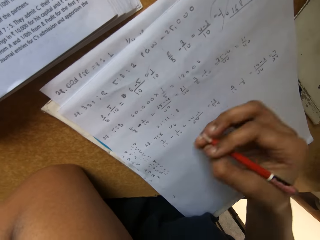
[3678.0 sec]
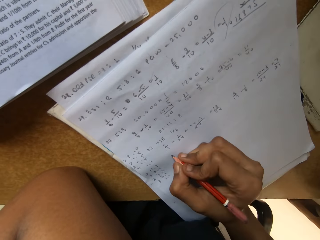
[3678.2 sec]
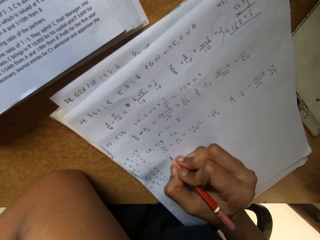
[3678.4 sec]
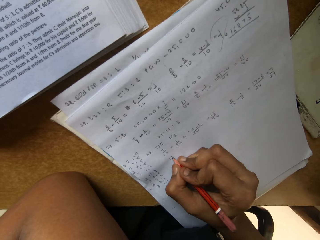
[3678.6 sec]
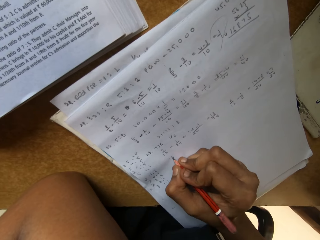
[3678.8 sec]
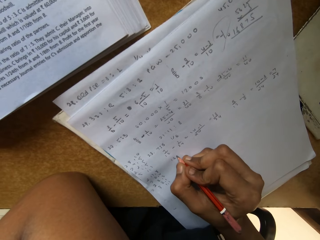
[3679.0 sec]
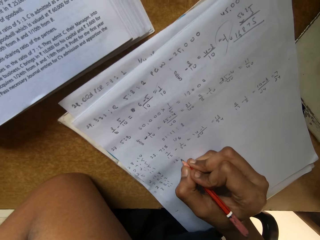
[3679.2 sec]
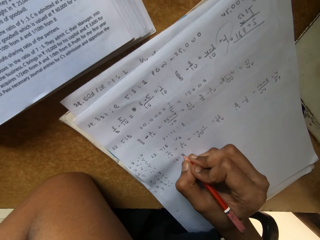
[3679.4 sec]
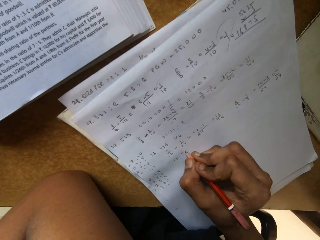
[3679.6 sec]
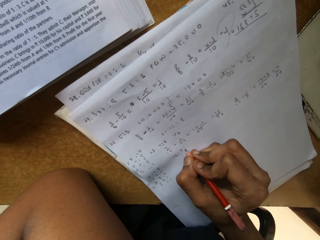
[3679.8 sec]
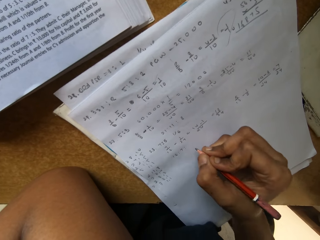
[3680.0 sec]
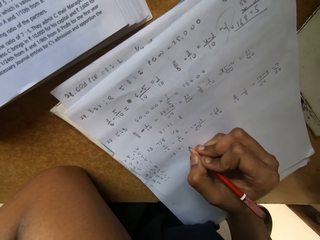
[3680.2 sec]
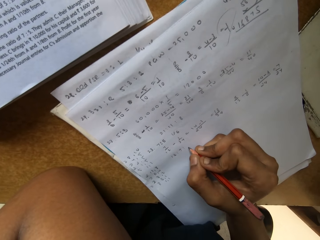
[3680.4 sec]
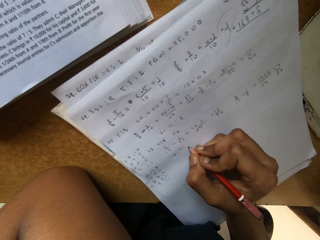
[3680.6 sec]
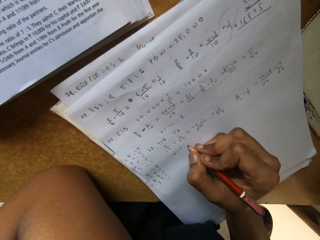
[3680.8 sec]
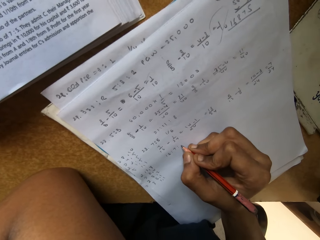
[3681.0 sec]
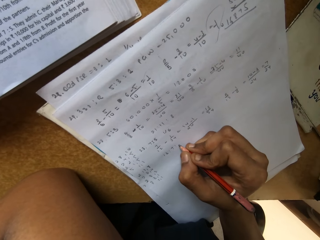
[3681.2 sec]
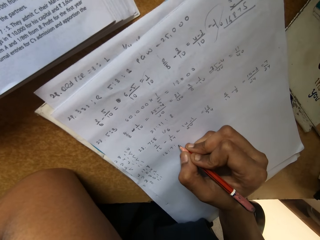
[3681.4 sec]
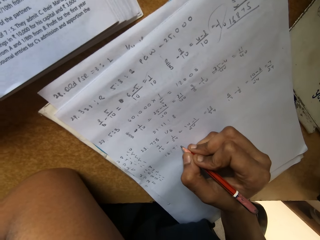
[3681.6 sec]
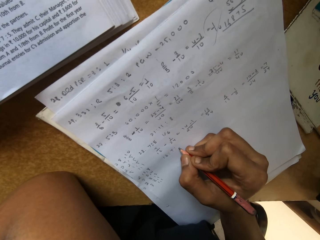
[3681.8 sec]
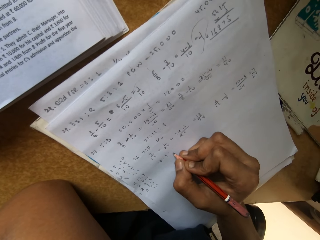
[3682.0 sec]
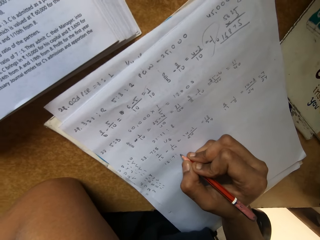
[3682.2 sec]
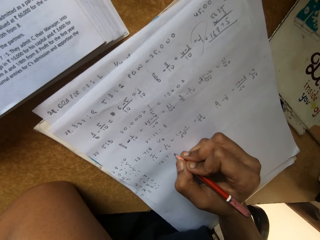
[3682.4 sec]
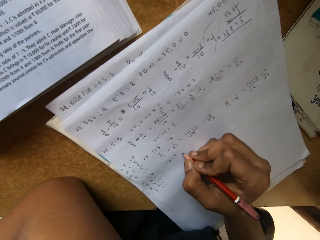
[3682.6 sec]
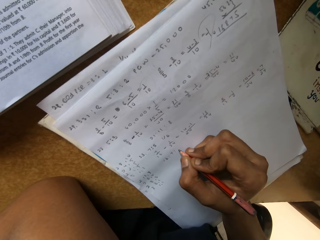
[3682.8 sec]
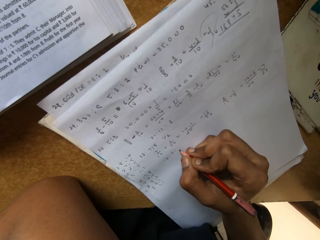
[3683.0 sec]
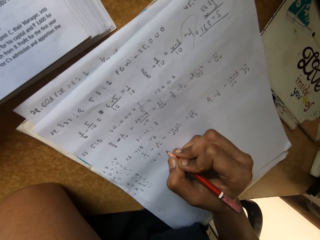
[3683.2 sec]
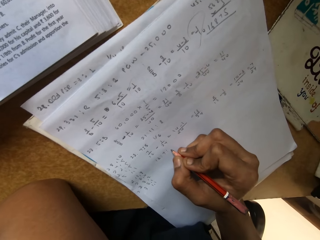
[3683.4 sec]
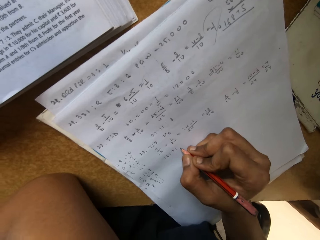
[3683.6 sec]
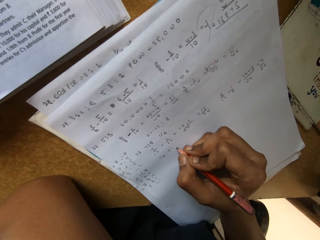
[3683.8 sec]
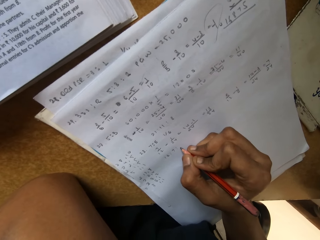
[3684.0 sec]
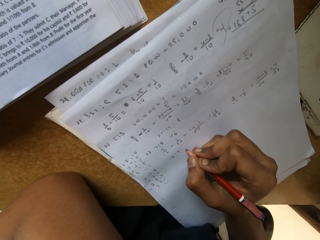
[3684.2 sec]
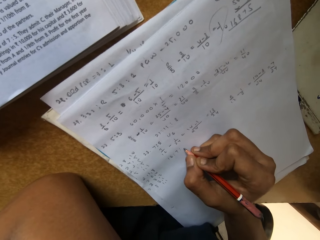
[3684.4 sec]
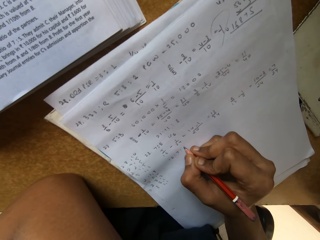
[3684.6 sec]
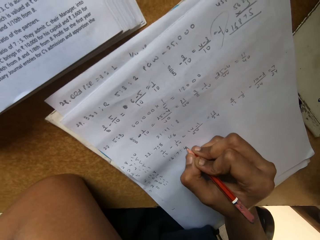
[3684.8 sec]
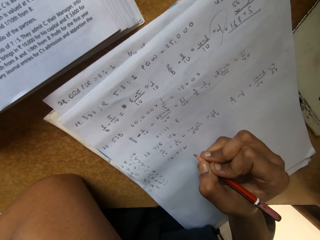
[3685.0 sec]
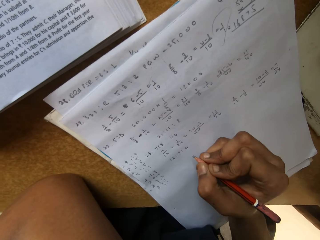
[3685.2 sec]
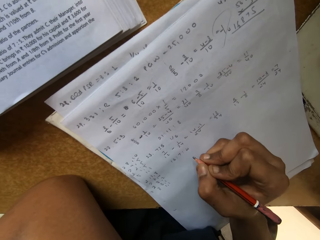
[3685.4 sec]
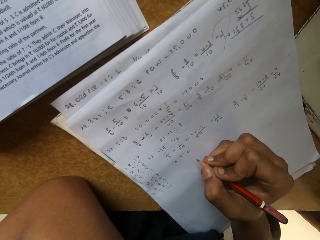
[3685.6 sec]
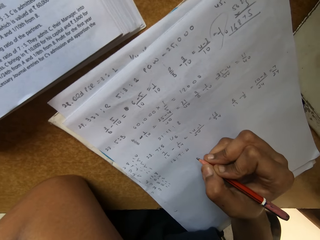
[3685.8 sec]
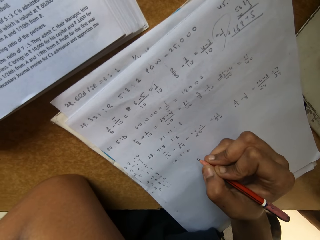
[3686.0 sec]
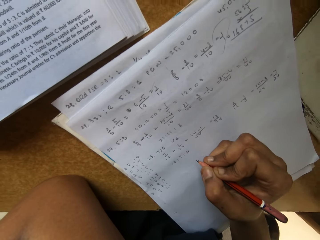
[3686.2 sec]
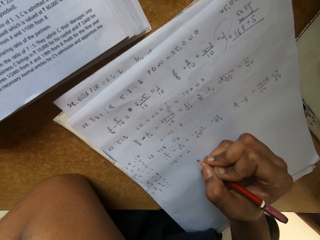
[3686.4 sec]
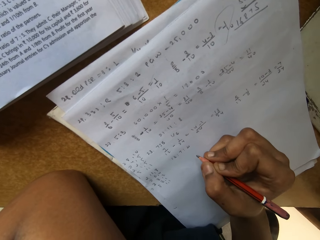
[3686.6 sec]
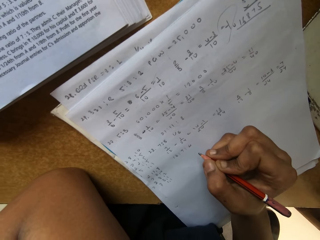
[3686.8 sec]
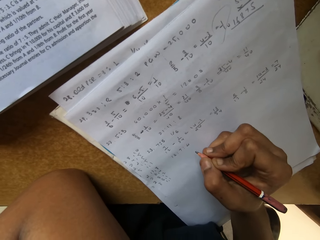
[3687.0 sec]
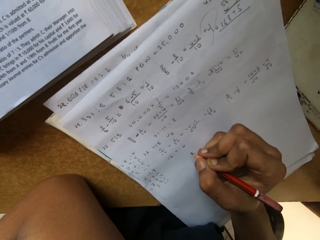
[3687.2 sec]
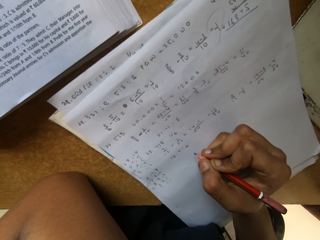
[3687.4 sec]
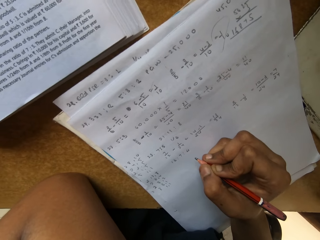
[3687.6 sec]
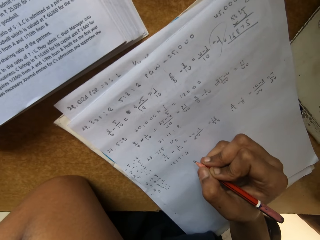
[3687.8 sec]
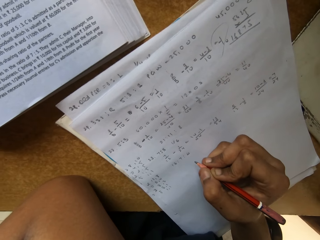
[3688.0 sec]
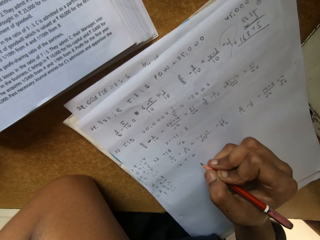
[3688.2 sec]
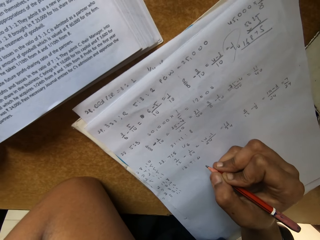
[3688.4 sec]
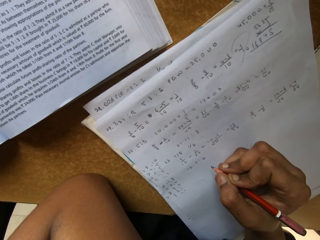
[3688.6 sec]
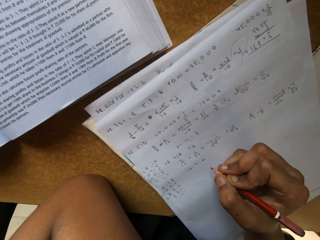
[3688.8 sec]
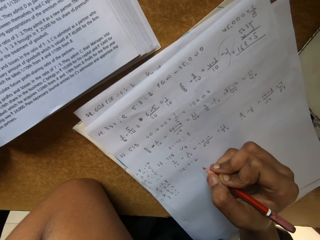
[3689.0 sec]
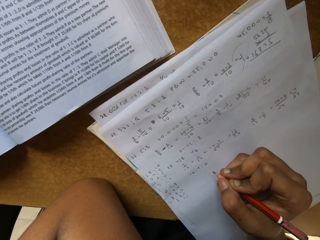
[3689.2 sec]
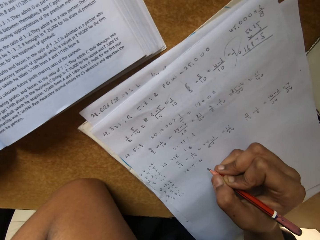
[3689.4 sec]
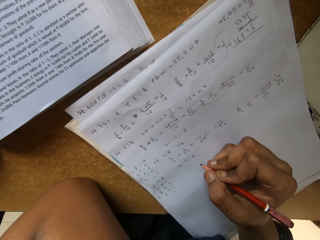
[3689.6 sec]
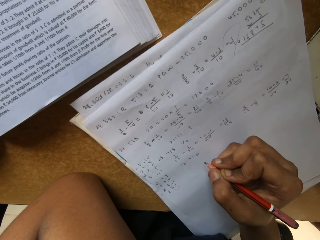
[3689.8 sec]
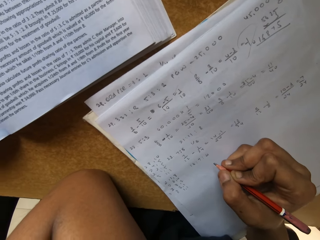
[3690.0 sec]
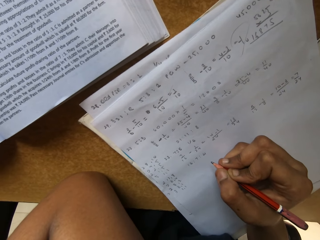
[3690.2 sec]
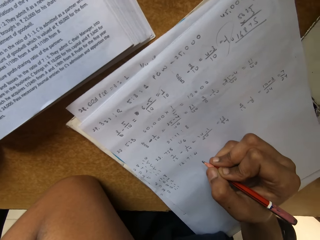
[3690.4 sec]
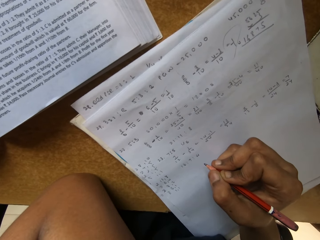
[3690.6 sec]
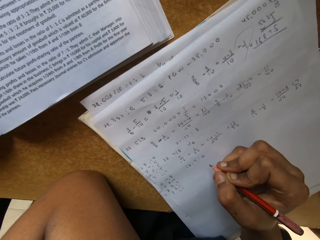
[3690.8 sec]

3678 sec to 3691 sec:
The camera wearer stares at the paper.

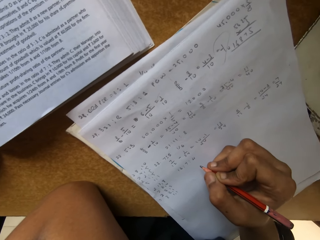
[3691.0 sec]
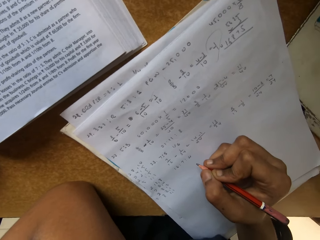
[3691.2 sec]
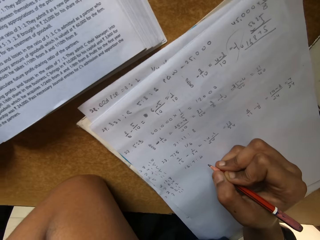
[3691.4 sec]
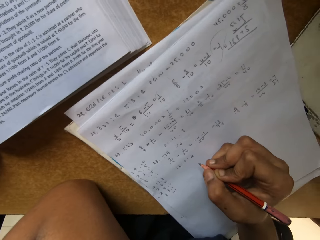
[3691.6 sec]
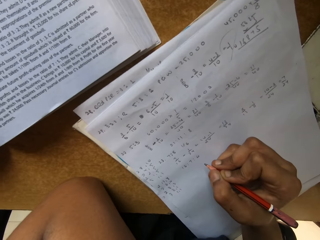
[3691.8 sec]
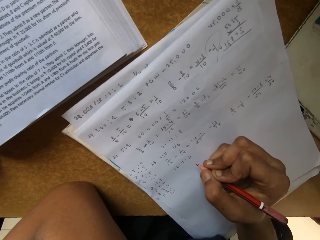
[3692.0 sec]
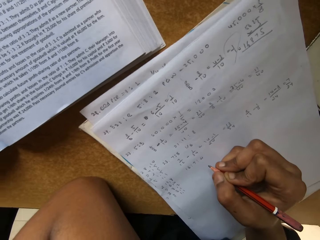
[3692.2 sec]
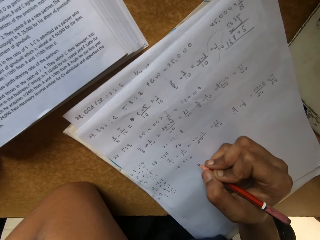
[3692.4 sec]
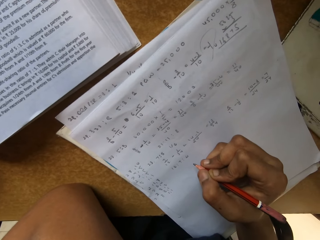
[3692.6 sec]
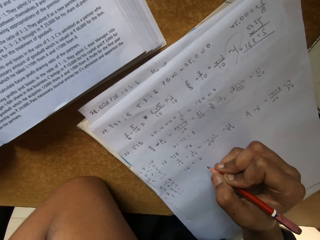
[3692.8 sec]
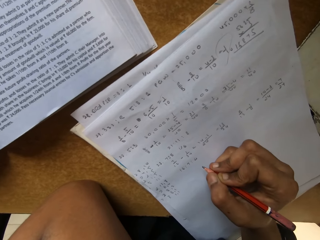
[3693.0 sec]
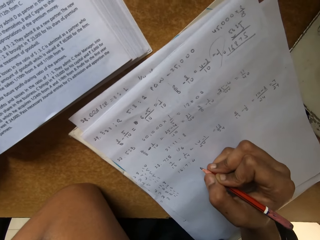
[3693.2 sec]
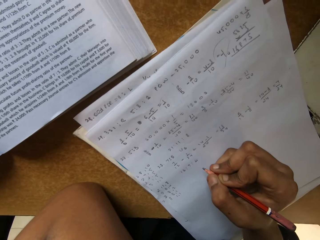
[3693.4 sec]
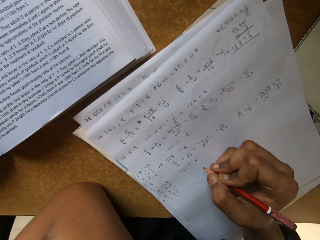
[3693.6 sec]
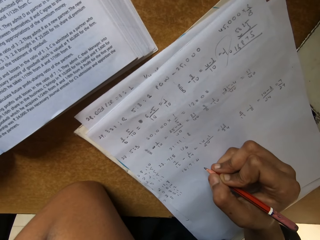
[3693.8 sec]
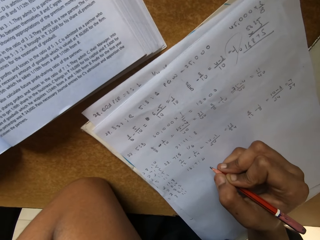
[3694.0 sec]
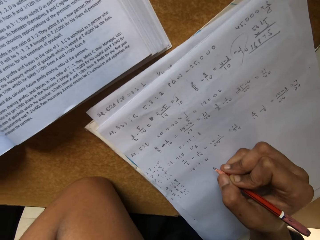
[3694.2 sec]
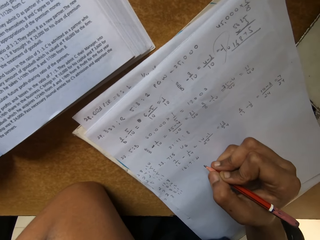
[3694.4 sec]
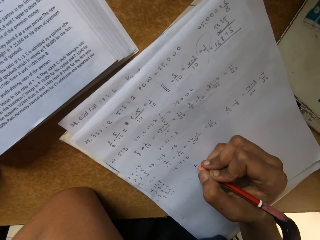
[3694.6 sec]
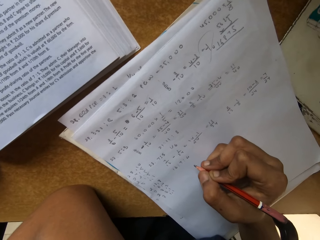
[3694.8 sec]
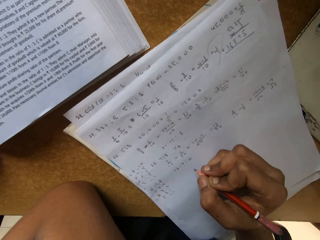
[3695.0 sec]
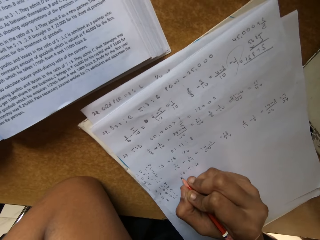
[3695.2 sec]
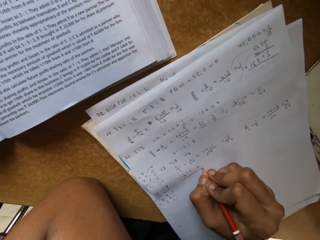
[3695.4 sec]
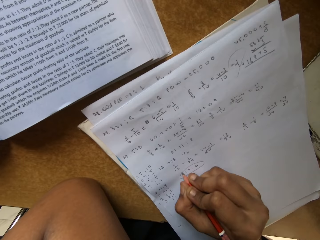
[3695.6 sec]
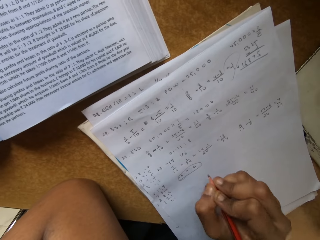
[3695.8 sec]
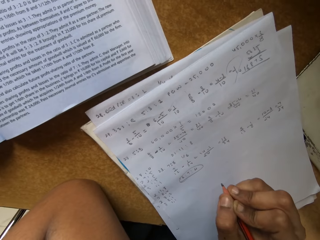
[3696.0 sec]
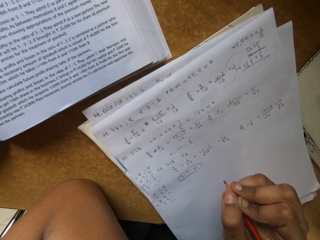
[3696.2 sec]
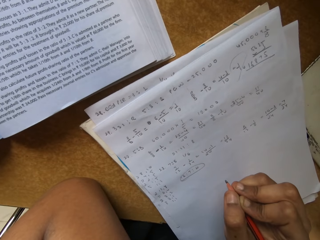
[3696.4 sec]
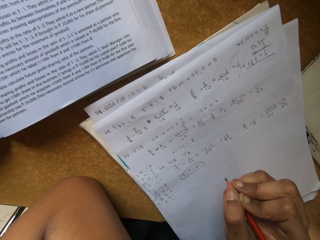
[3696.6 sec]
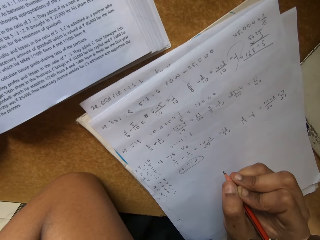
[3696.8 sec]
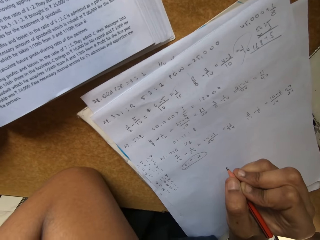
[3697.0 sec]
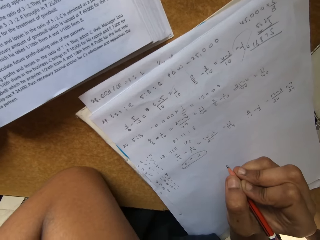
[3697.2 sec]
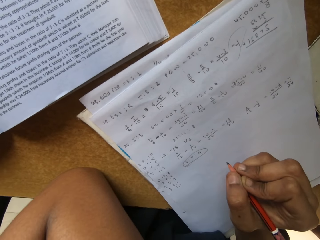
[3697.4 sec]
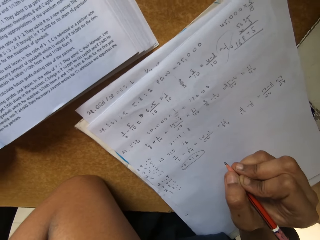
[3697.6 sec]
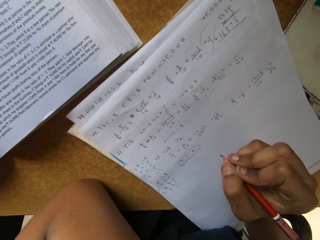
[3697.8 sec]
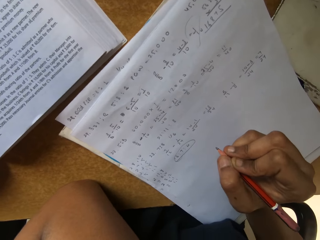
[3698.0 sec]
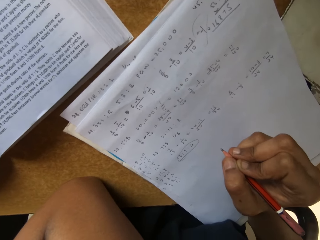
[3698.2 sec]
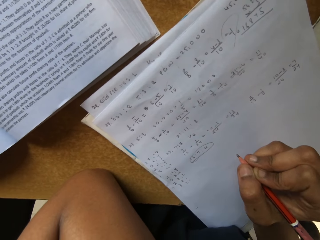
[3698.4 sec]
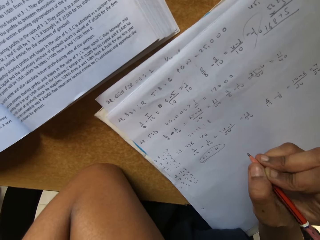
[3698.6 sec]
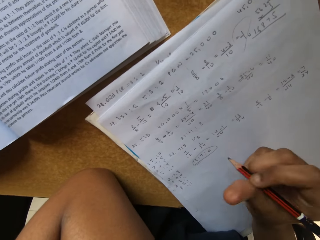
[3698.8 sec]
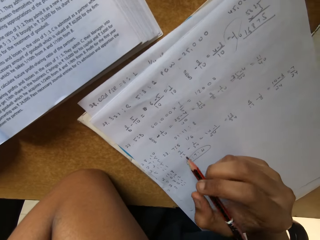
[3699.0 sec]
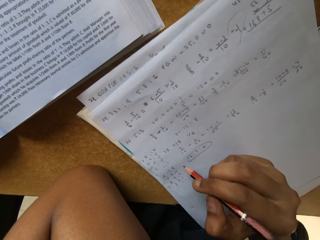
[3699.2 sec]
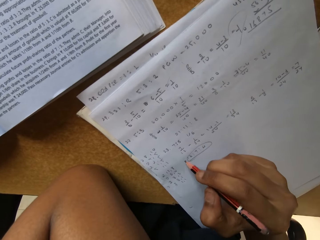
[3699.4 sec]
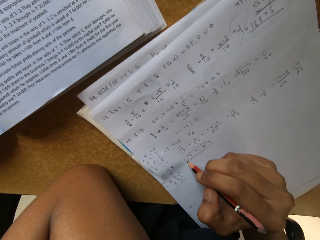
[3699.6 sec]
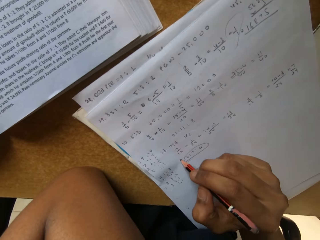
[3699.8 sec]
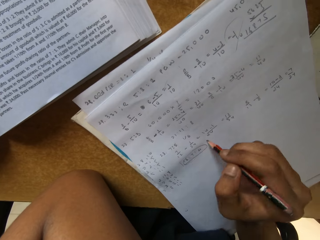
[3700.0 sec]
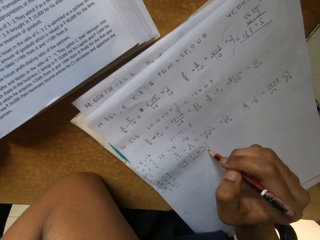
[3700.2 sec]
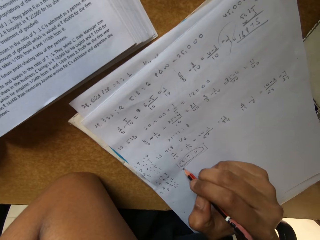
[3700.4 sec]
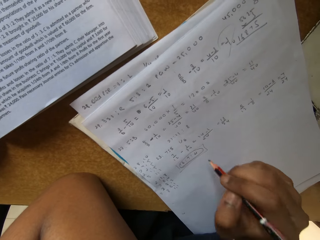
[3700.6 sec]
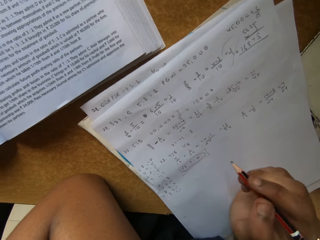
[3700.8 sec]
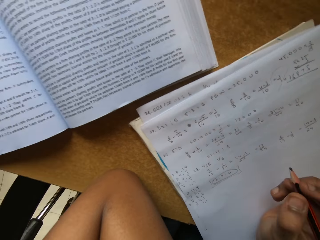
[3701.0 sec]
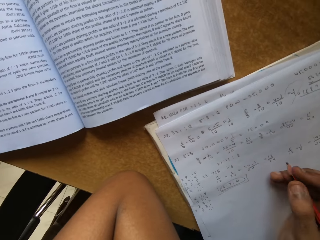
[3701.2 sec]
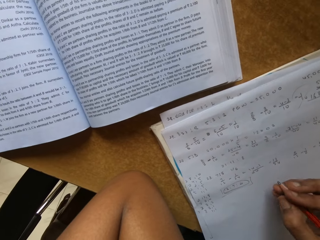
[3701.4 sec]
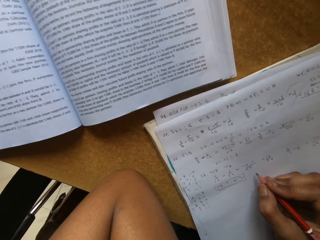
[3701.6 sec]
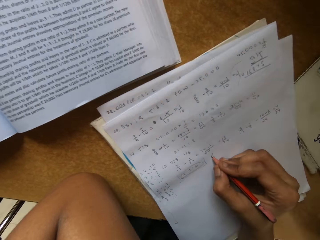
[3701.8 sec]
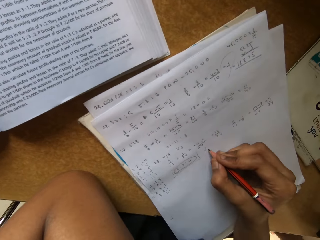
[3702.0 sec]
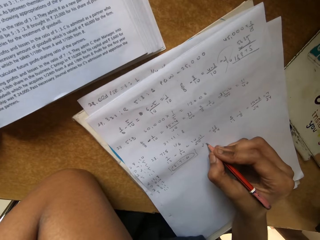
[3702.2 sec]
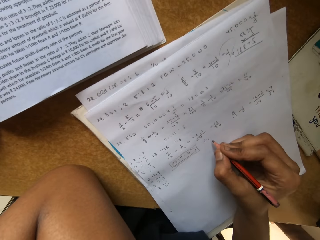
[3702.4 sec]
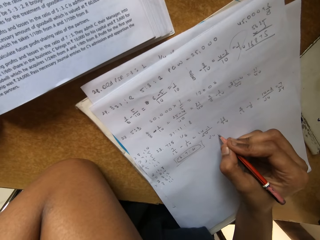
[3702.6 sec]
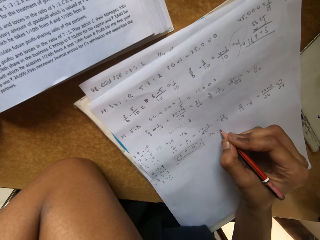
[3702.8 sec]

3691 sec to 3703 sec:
The camera wearer writes on the paper. They stare at the paper. They write on the paper.
